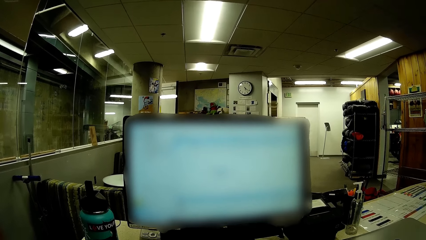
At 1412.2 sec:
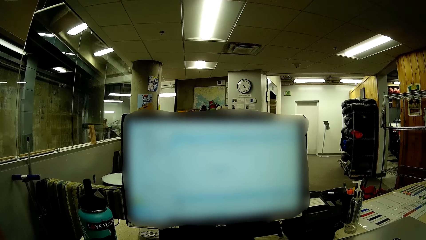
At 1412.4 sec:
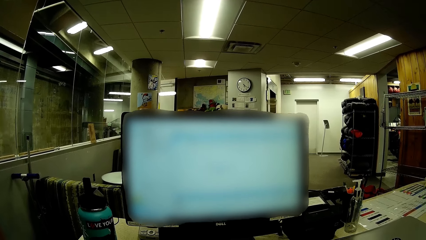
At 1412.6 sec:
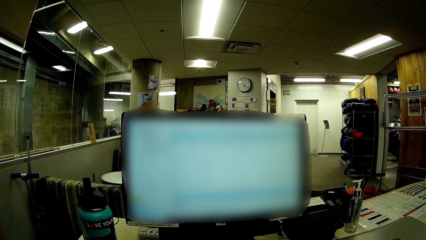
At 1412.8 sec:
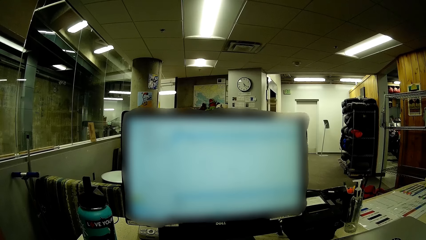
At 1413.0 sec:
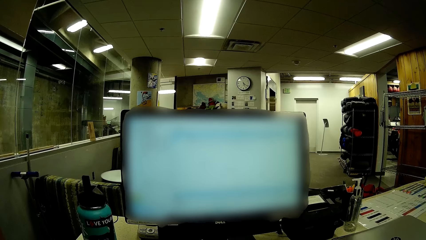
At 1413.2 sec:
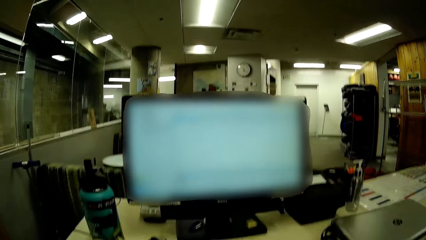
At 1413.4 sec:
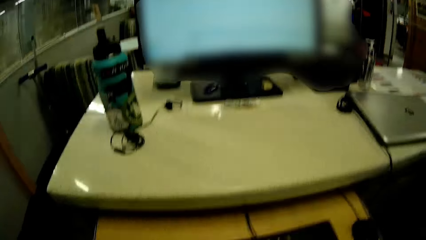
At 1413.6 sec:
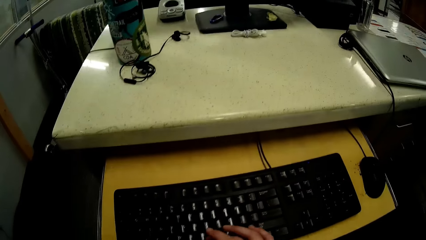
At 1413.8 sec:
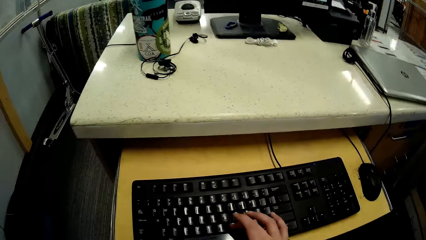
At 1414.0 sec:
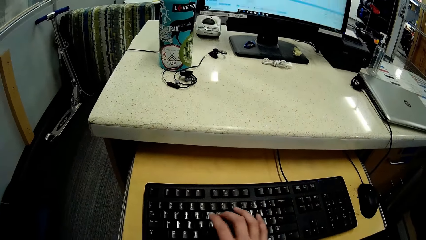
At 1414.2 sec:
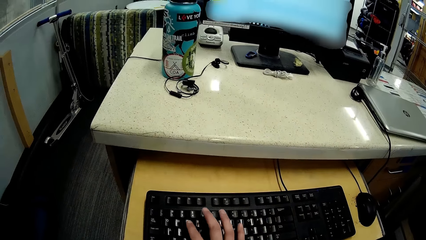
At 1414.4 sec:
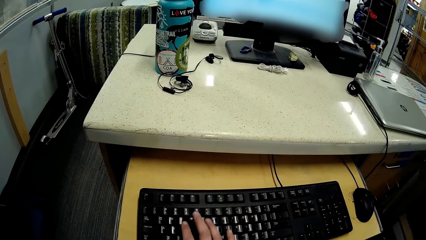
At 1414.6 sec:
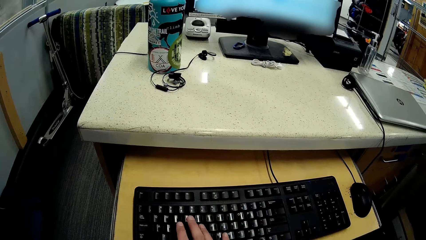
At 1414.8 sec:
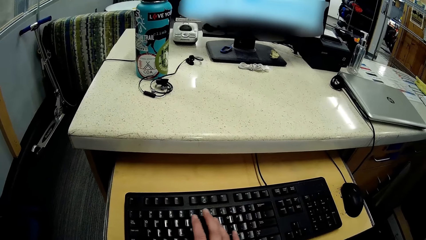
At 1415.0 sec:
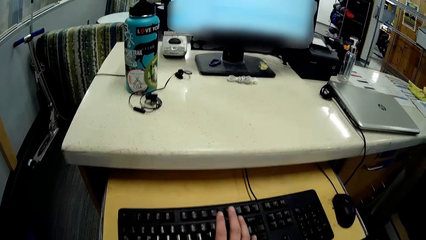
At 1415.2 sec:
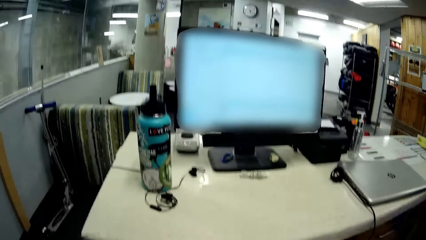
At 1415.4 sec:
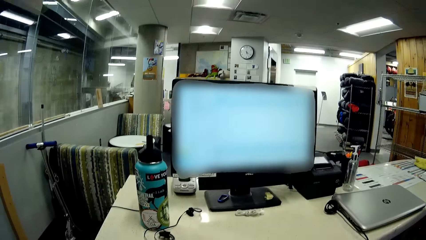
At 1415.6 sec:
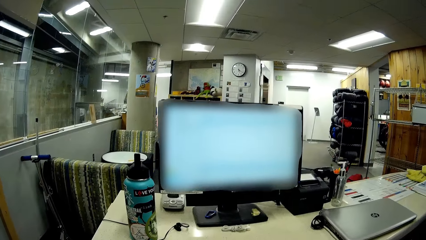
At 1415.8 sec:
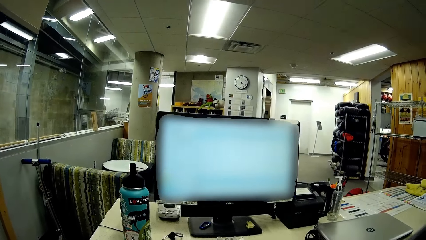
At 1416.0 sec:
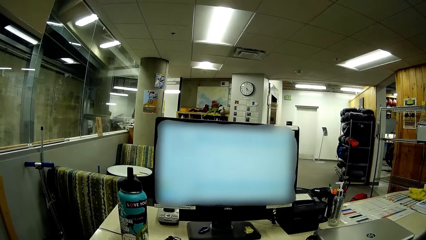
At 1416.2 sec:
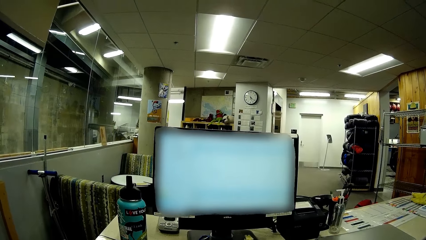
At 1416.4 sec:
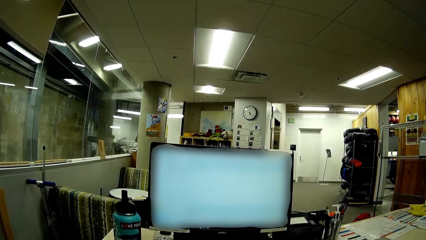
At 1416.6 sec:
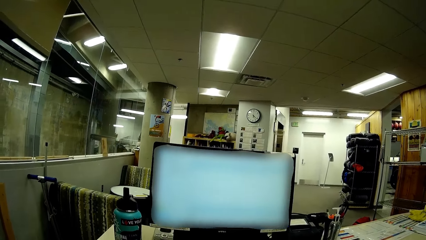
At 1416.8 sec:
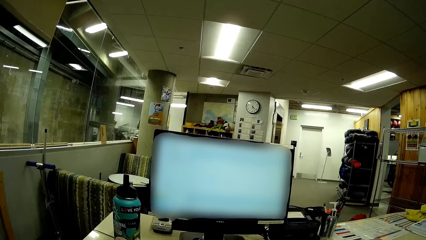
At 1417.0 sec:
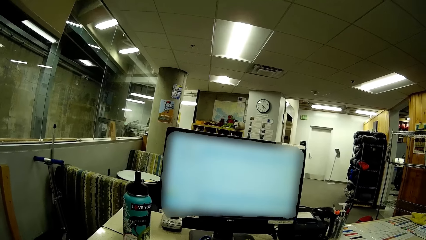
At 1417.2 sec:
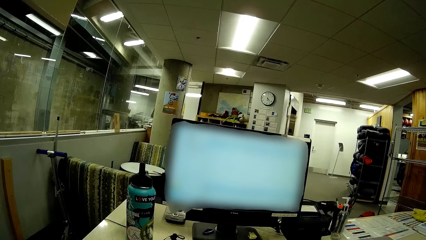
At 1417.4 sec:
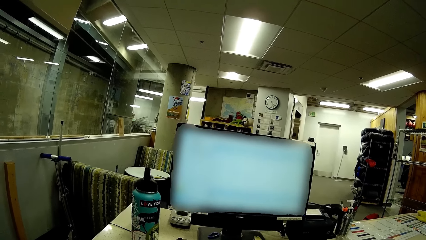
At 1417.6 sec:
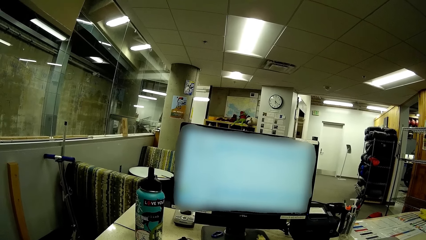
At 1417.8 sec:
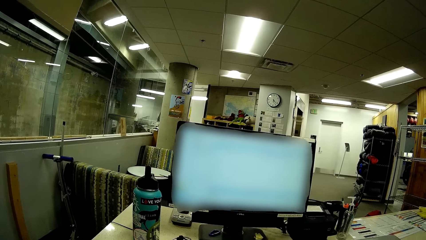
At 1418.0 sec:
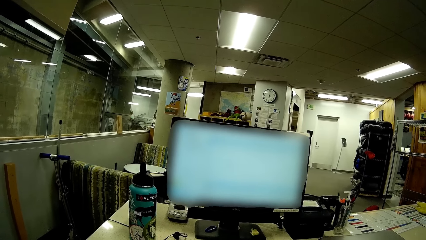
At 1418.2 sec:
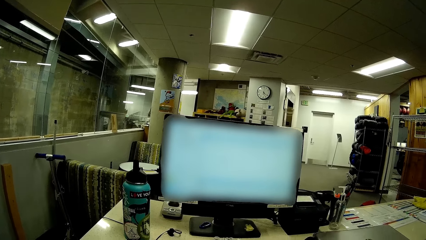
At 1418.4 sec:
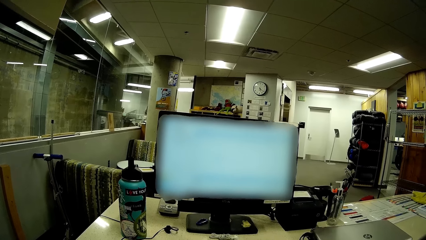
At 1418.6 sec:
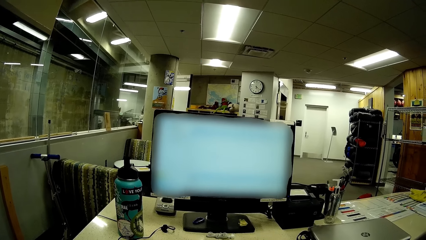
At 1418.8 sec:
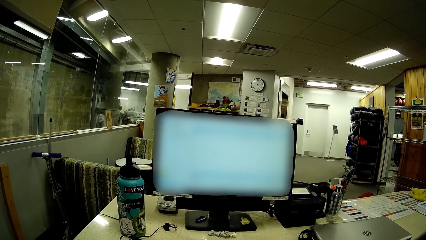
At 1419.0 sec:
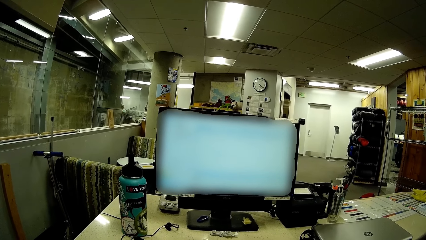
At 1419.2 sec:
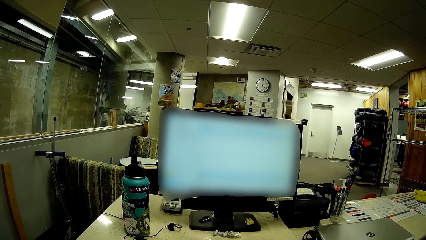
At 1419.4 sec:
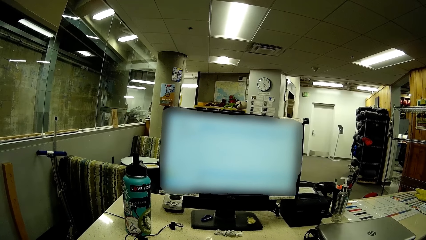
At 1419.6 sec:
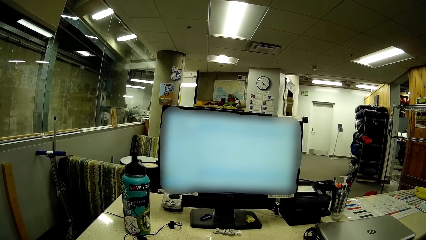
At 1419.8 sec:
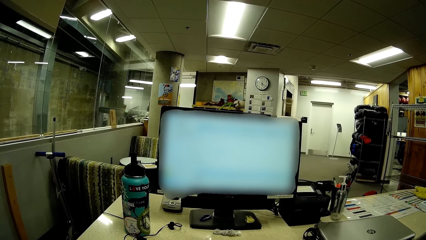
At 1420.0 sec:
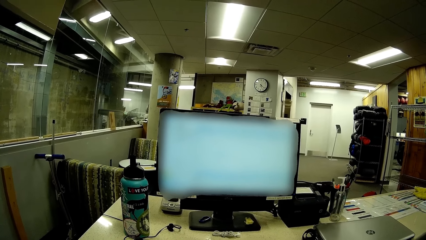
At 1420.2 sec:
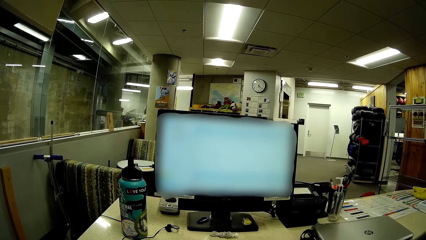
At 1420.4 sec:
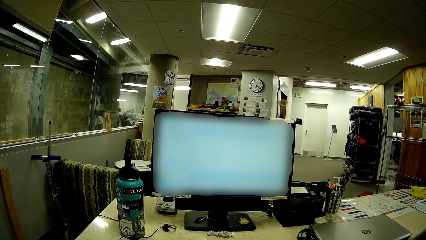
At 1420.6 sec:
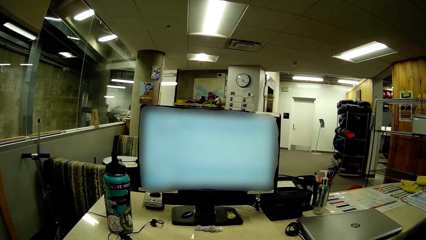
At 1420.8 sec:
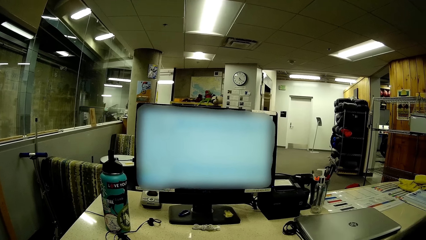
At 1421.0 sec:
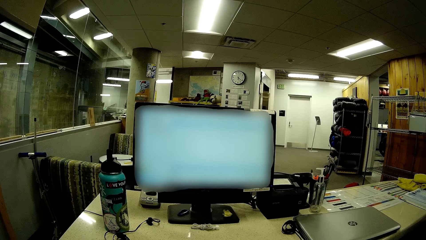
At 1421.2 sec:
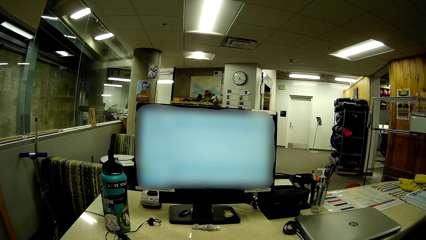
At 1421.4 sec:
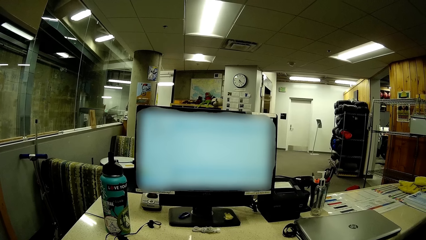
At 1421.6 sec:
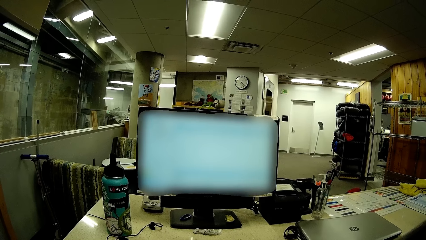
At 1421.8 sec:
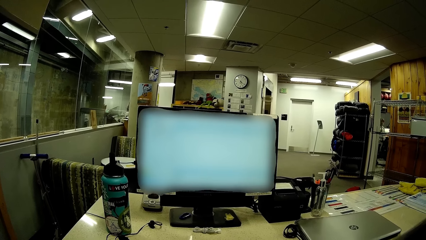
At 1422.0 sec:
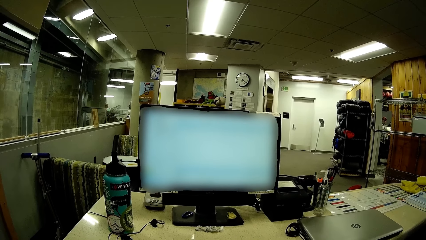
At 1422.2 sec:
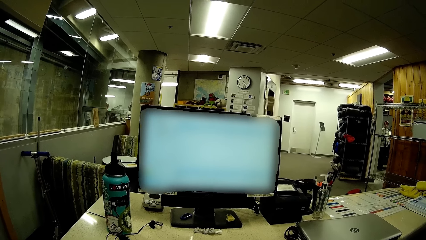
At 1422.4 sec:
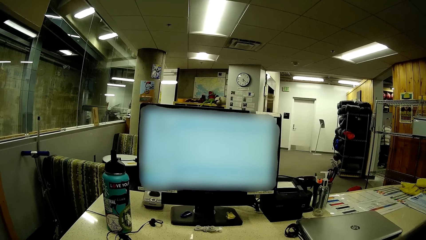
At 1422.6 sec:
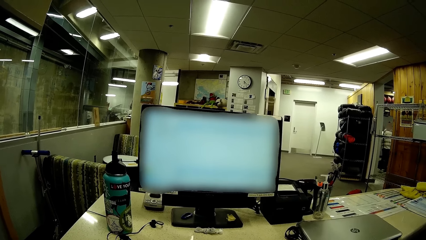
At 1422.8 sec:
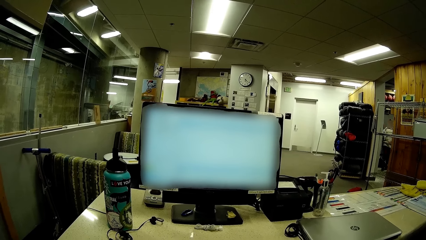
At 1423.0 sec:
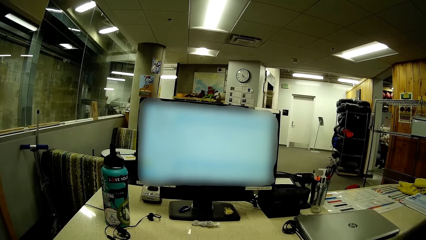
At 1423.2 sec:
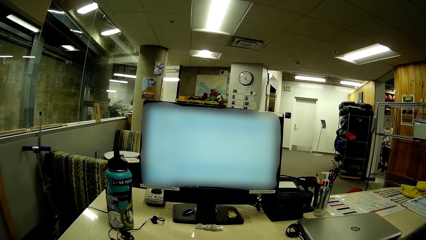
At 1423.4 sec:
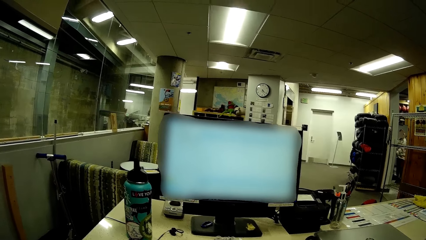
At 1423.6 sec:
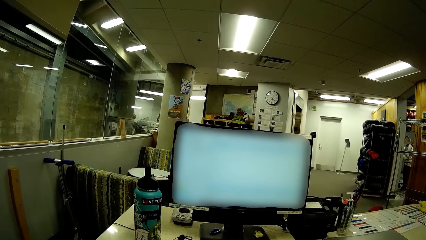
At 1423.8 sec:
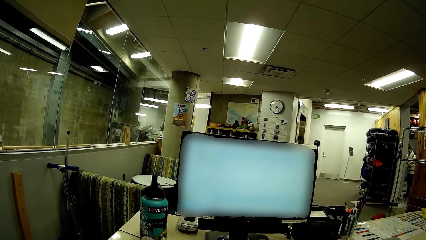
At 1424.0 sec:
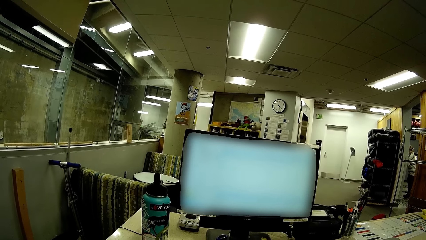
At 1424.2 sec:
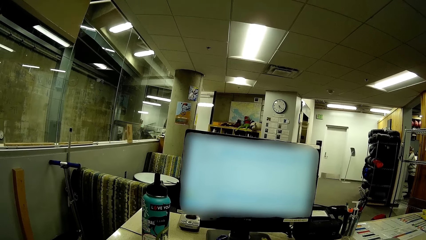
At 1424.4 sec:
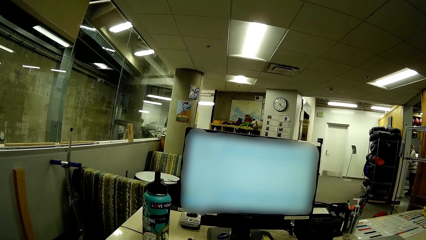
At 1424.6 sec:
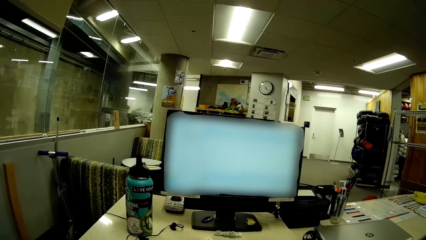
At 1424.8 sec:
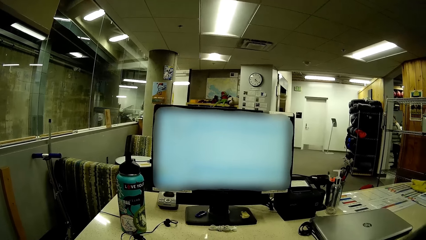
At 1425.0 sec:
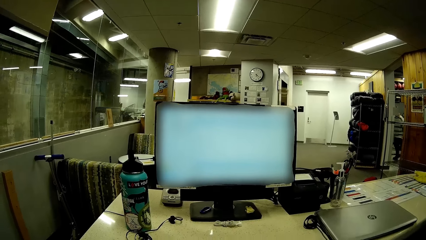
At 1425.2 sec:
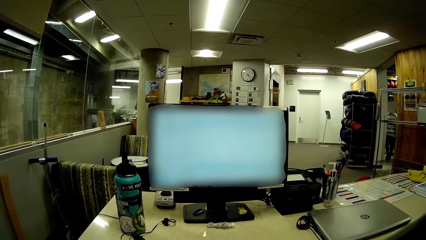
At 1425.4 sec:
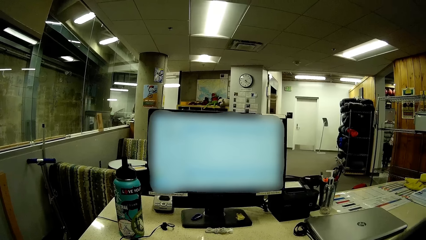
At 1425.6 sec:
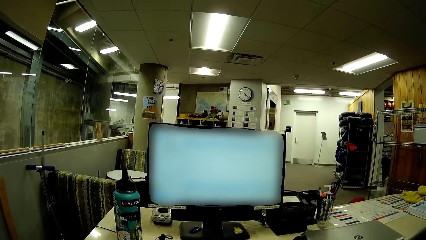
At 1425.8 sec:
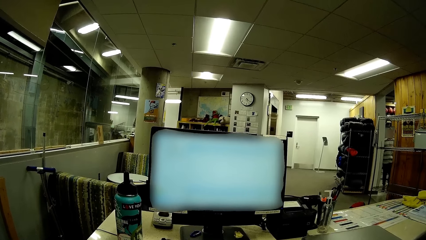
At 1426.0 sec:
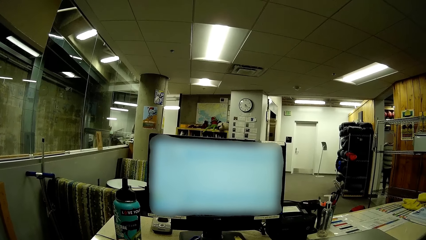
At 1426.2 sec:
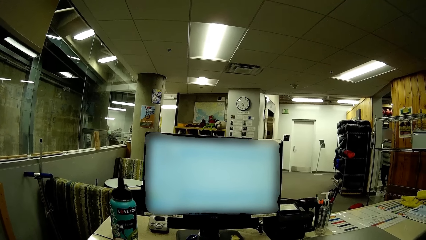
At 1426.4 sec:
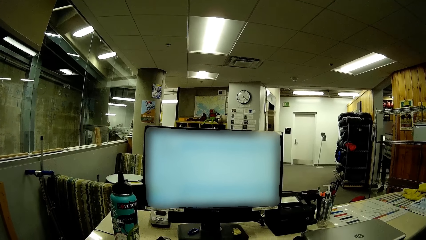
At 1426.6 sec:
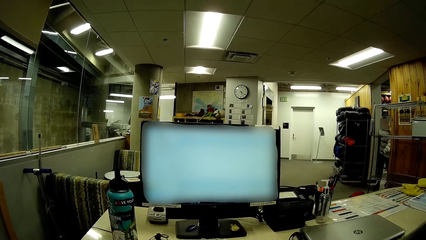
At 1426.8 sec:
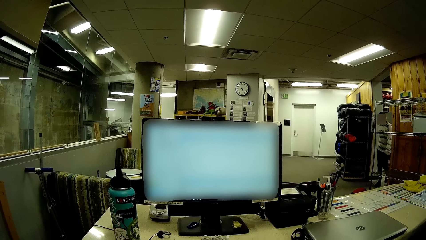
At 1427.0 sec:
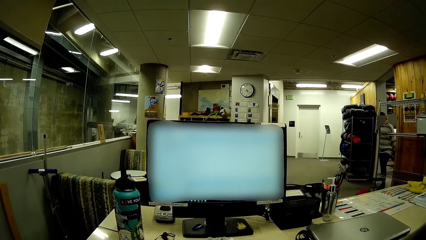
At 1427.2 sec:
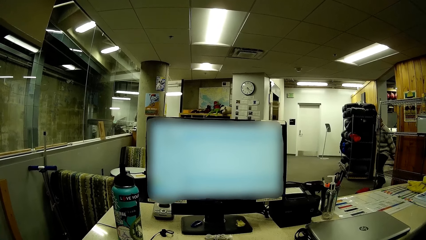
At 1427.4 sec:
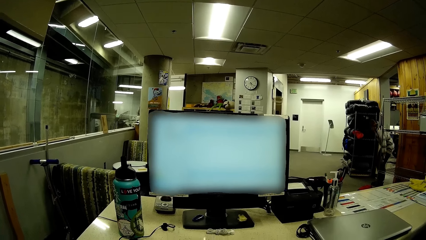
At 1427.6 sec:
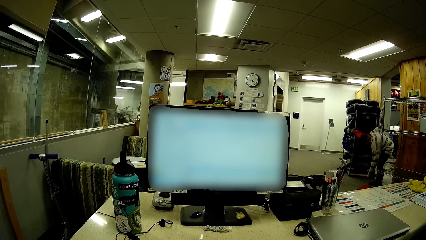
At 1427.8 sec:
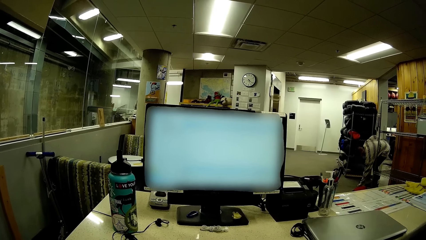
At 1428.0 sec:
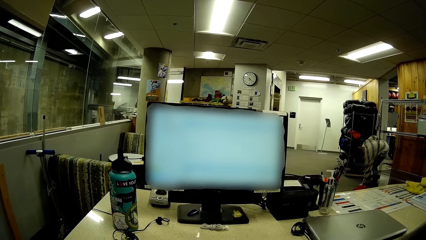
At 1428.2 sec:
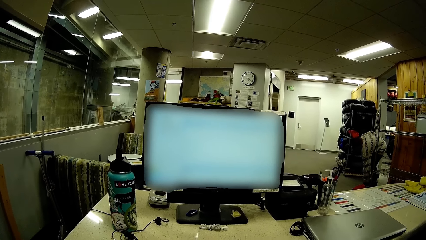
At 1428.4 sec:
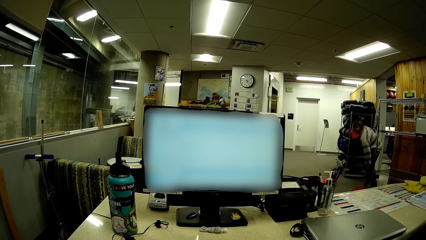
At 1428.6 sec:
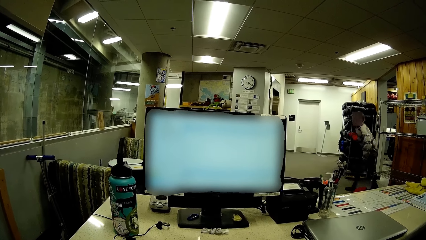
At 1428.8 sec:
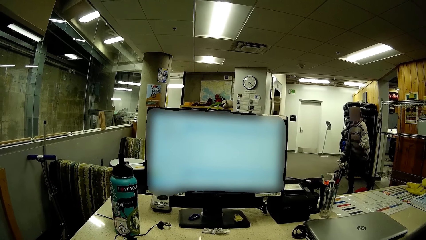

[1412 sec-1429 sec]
The camera wearer types on the computer keyboard. They stare at the computer desktop in the room. A person walks in the room. The person picks up something from the floor.
